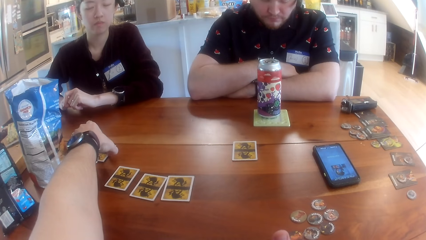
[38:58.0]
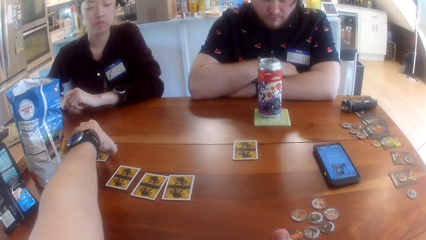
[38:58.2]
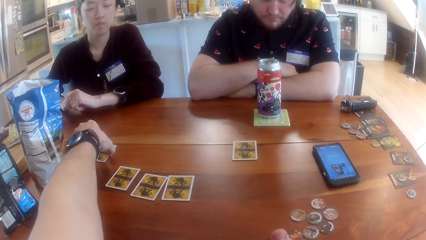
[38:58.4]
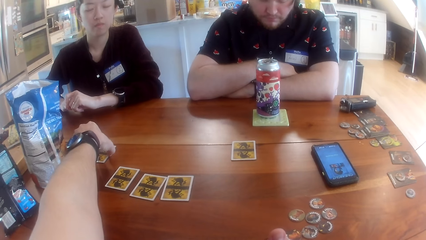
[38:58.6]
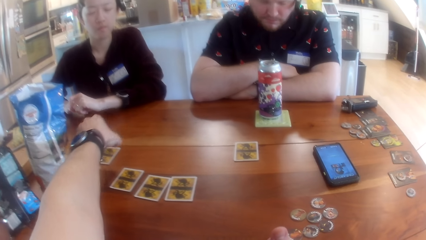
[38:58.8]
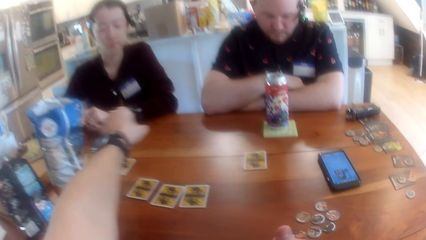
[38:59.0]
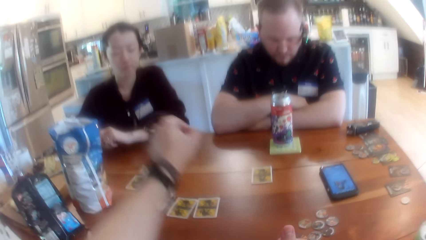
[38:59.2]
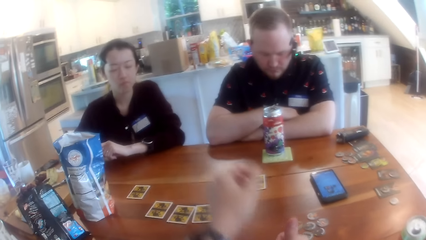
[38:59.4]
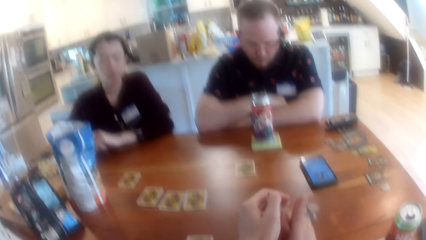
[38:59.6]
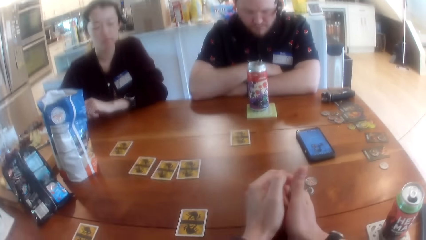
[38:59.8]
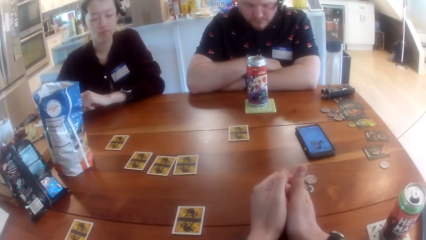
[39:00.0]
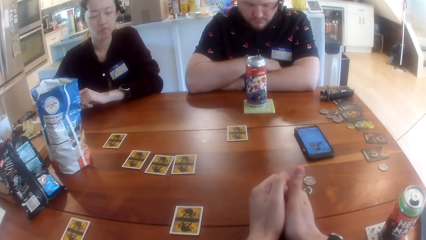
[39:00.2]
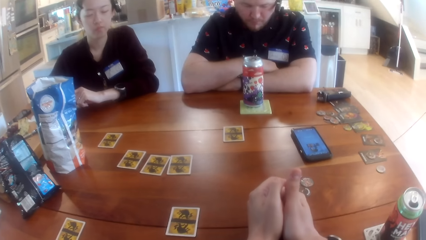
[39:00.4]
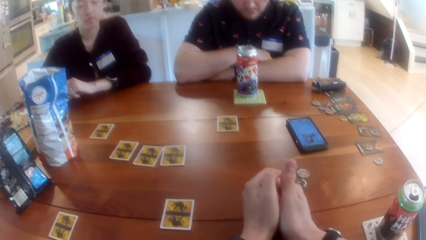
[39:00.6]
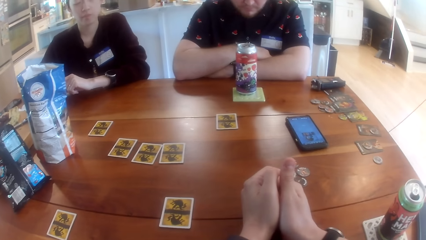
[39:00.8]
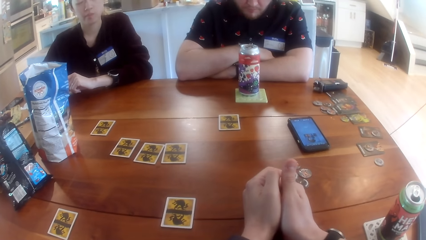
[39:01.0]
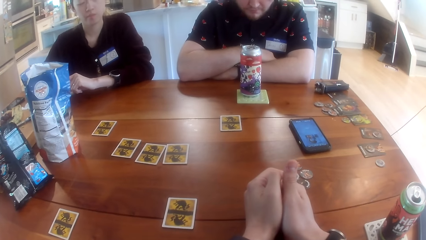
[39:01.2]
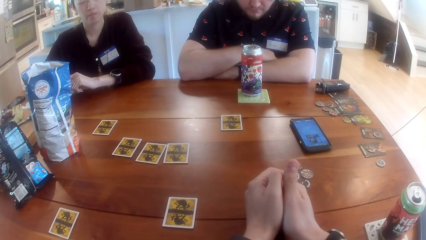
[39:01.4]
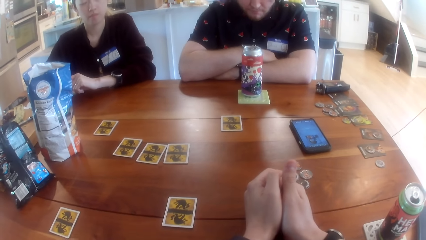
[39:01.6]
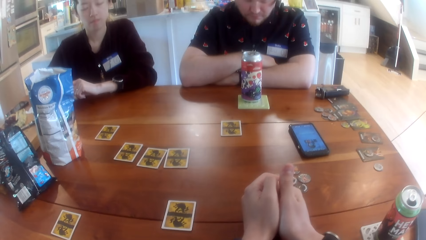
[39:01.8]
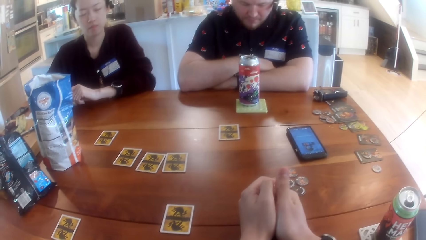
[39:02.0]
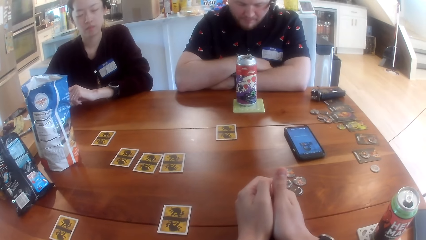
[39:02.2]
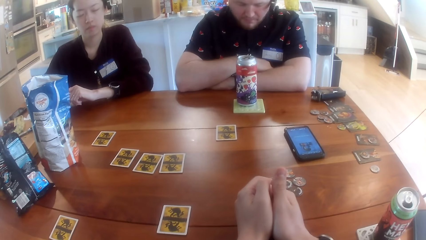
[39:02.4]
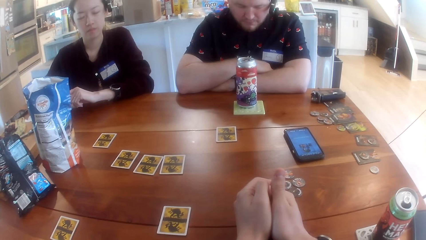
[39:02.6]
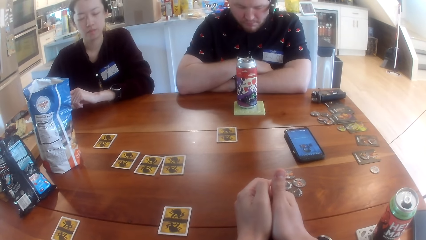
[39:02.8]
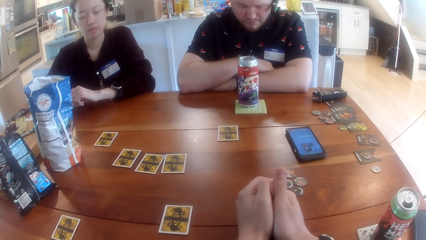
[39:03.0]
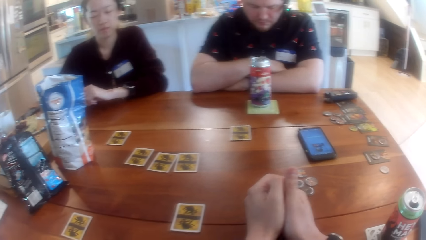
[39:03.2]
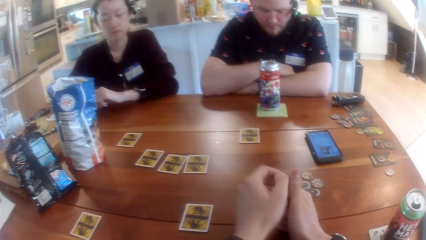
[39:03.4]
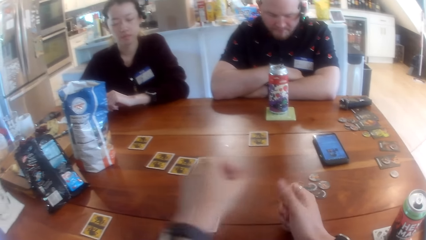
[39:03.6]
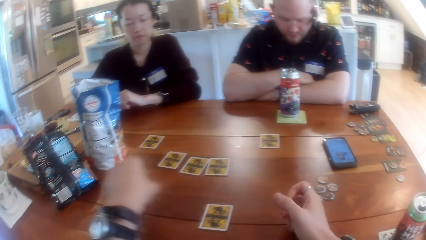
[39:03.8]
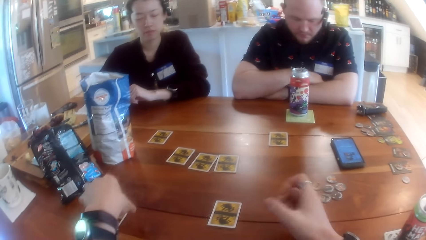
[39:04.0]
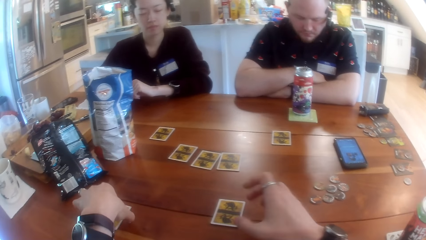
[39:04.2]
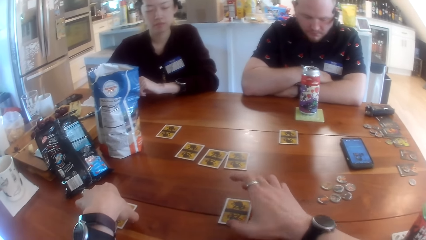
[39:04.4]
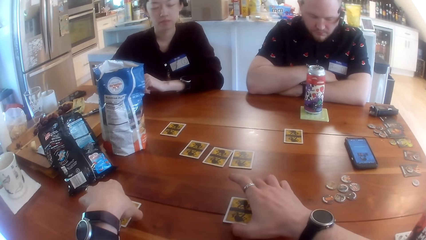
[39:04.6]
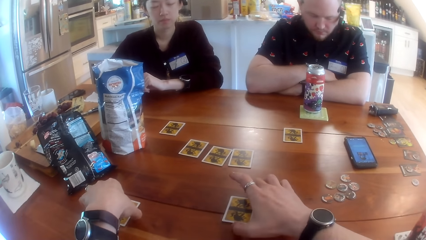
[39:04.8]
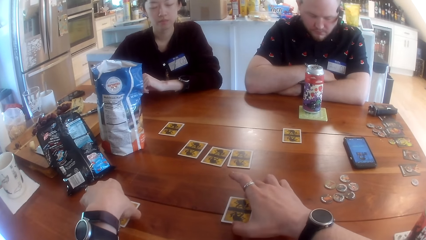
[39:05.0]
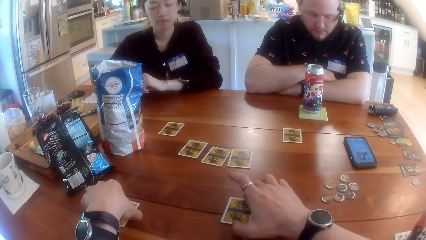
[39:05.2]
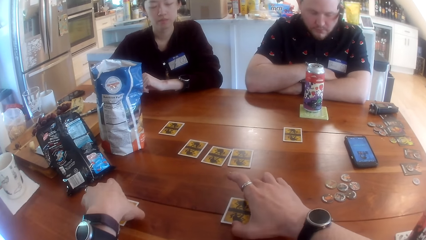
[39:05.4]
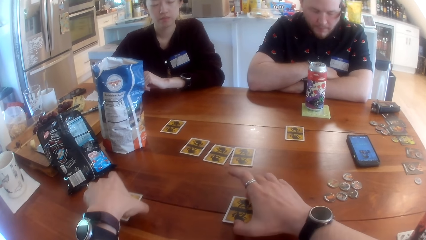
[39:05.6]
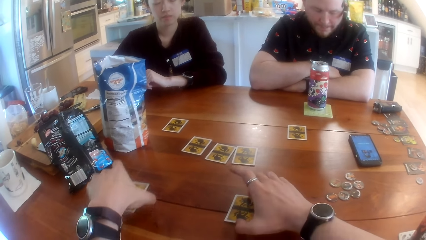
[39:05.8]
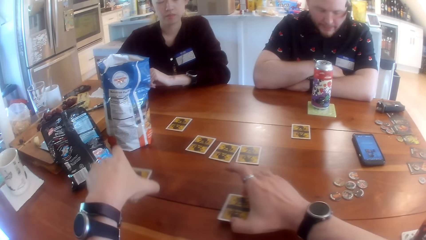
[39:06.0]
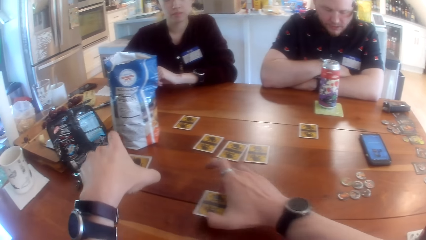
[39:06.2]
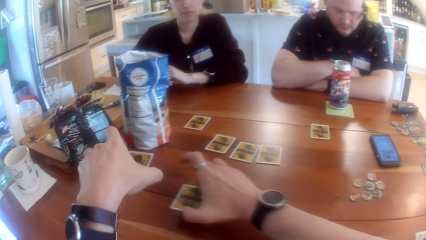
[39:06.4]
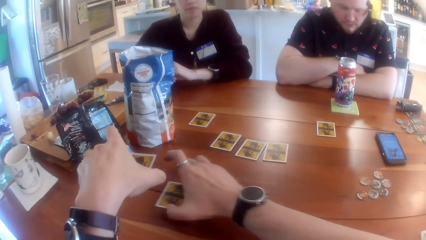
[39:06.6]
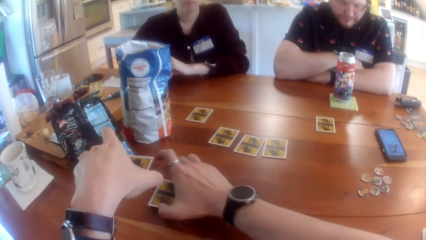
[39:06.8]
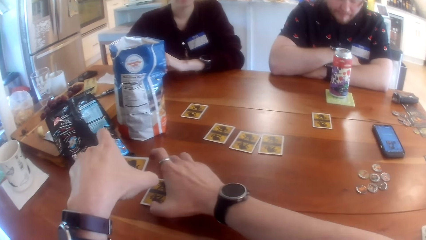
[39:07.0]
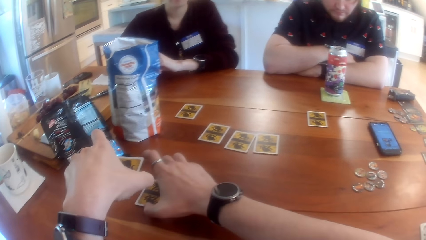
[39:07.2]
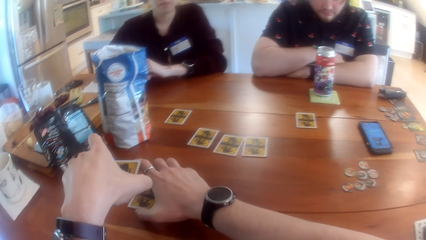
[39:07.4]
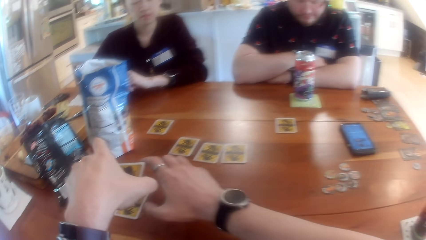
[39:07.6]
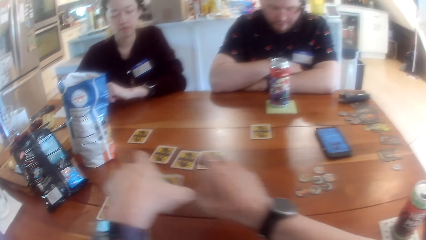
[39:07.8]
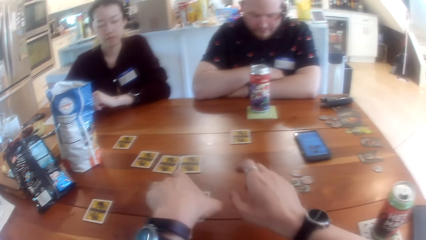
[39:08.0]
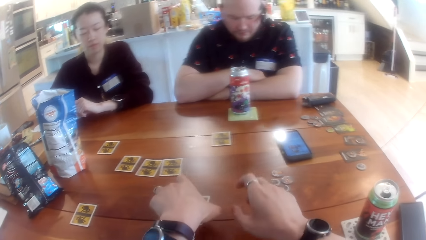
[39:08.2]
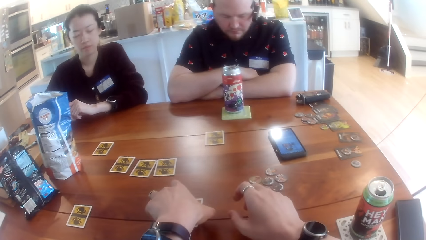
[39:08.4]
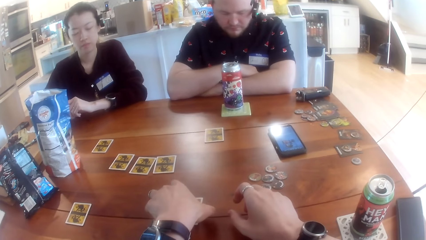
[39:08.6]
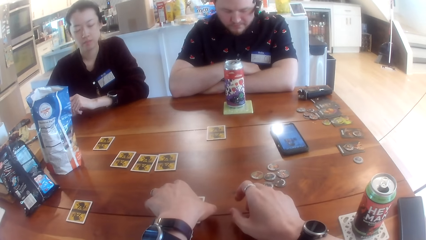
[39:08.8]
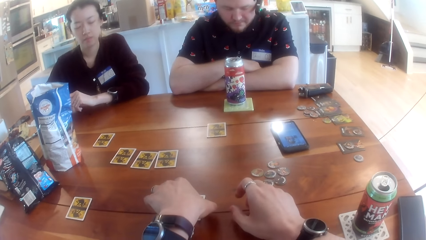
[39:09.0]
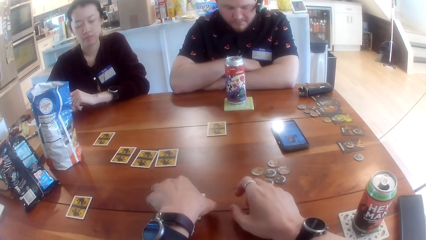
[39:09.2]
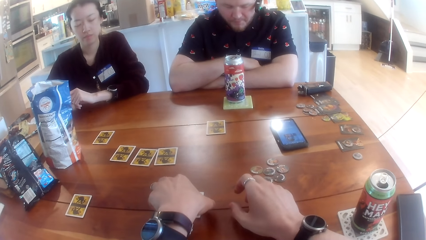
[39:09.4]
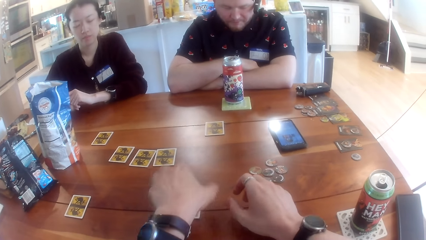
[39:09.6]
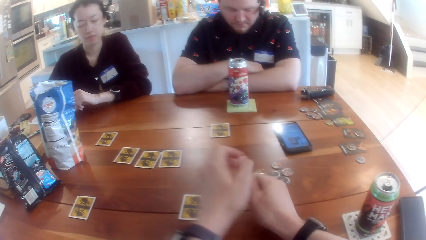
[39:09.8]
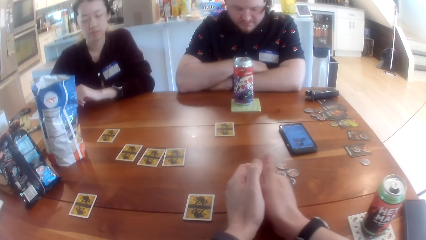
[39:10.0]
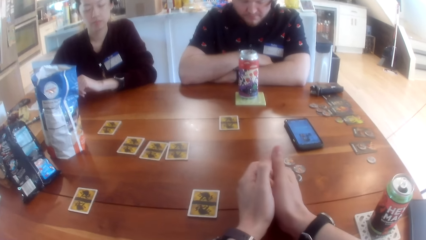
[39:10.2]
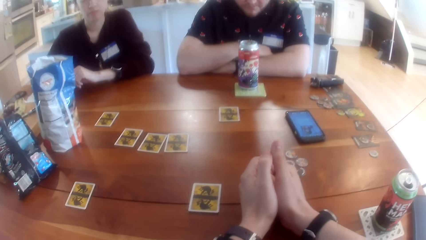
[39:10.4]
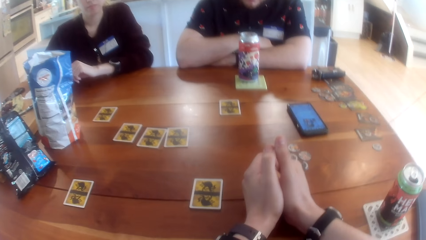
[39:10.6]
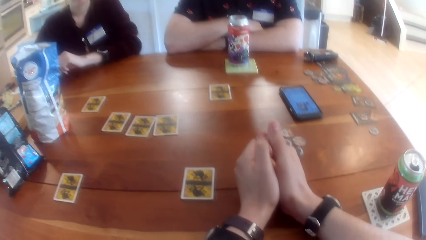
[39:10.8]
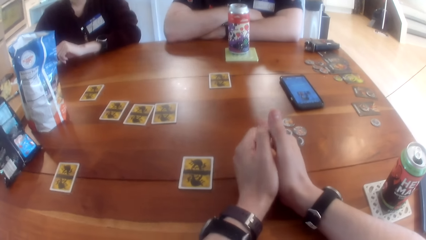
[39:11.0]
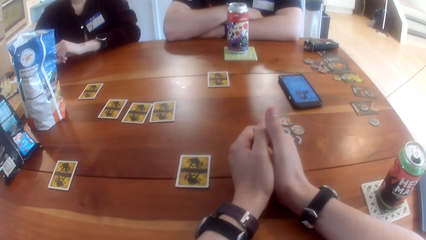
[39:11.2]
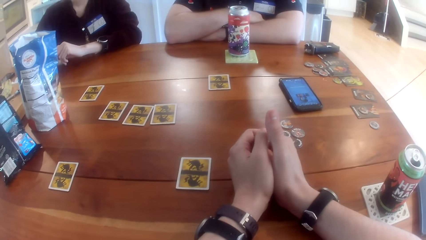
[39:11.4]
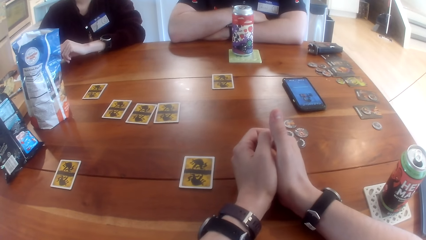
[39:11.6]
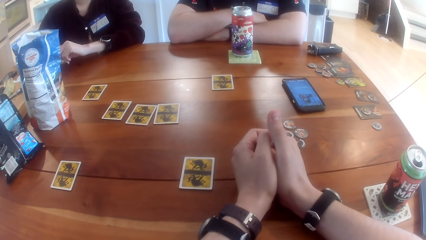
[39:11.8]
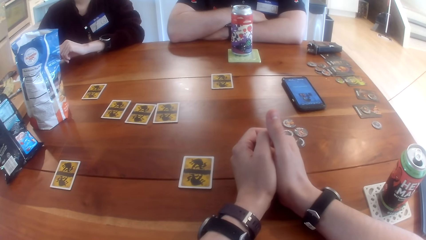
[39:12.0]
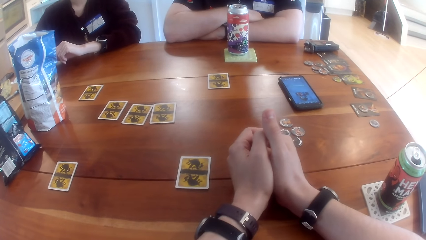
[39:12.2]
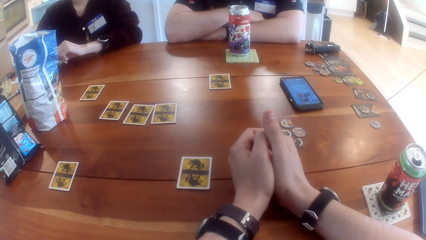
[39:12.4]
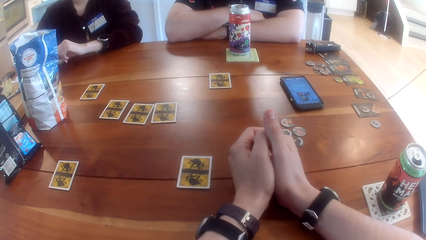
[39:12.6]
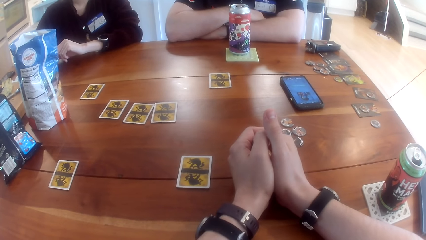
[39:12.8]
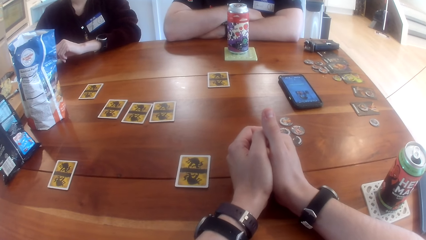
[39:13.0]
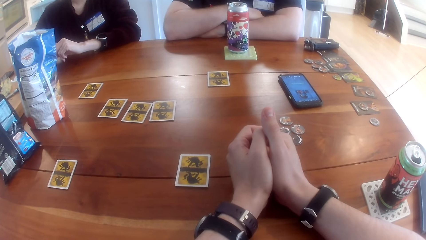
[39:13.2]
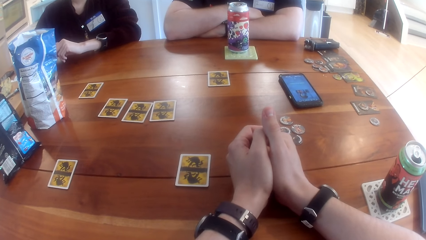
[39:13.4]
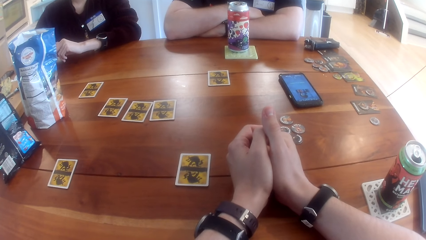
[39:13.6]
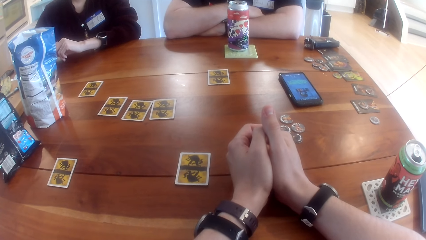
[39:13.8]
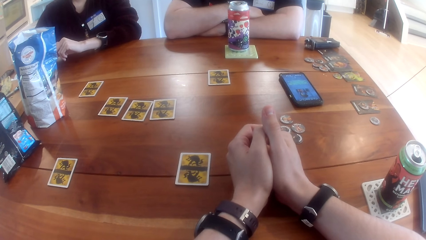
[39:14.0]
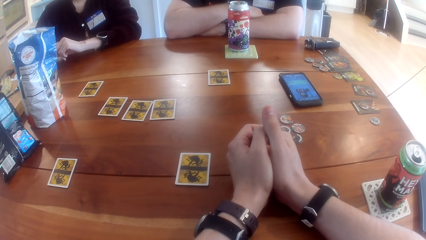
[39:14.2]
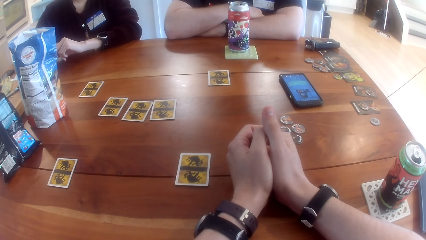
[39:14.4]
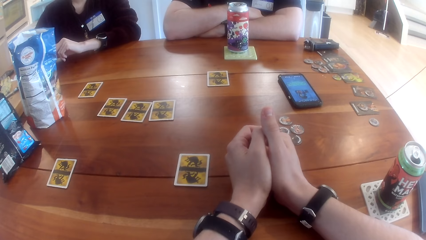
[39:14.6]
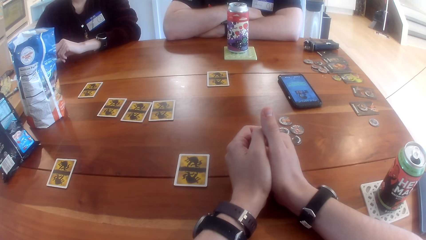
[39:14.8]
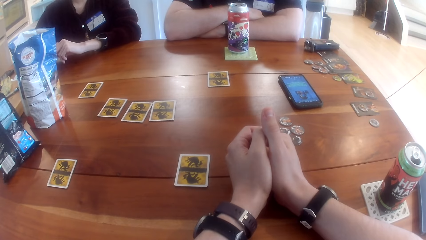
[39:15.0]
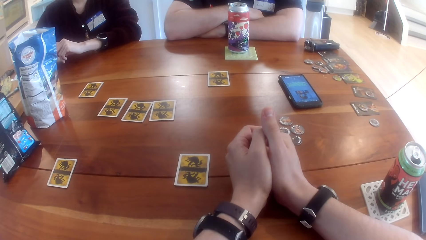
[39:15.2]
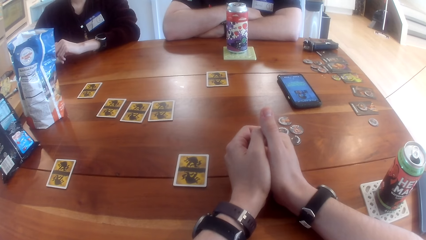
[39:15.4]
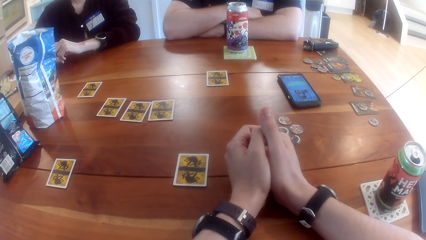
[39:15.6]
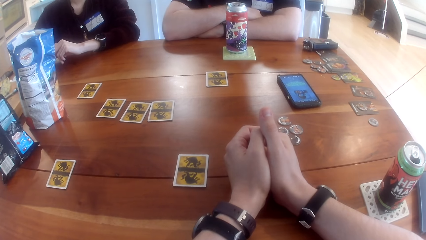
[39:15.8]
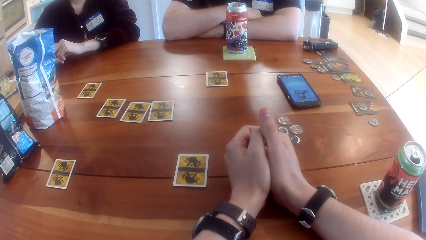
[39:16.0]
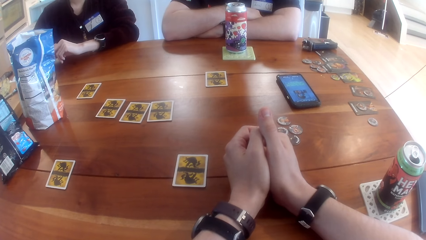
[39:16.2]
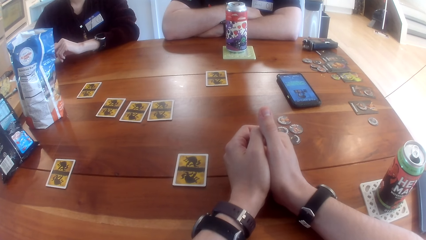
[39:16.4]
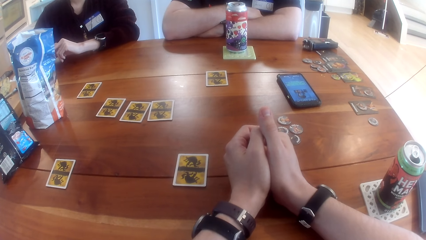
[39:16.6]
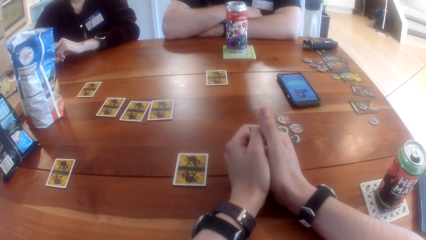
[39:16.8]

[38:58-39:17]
The camera wearer looks around. He picks the card on the table with his left hand. He picks the card on the table with his right hand. He switches the position of the cards in both hands on the table. He pushes the cards aside, places the cards on the table and looks around.
